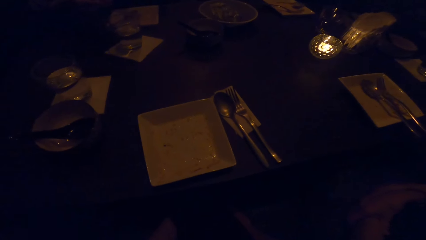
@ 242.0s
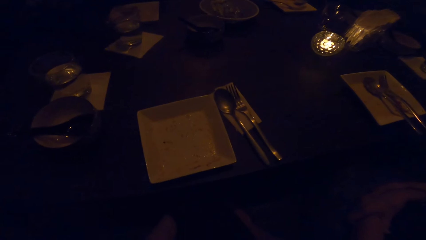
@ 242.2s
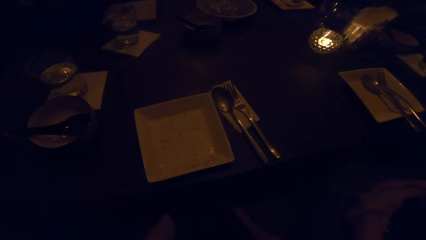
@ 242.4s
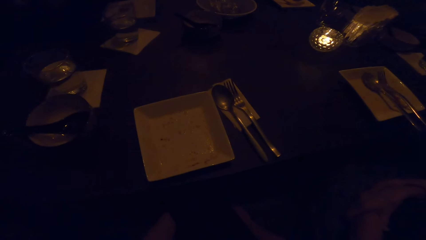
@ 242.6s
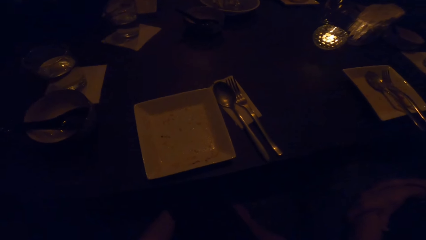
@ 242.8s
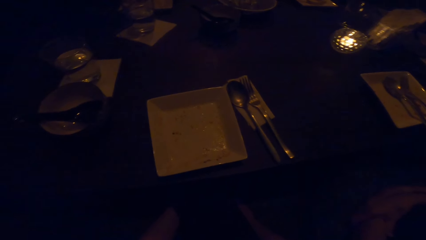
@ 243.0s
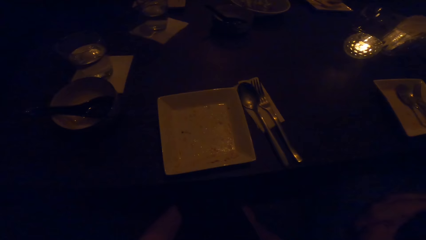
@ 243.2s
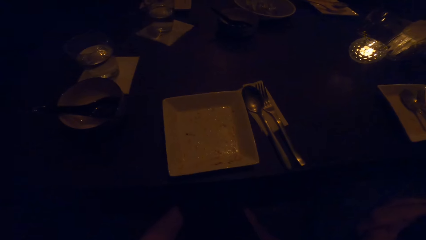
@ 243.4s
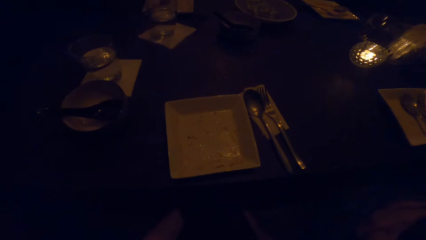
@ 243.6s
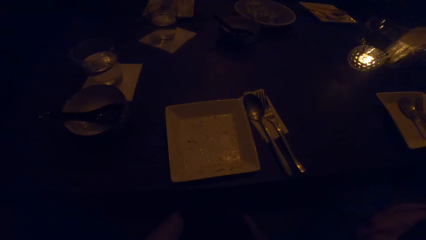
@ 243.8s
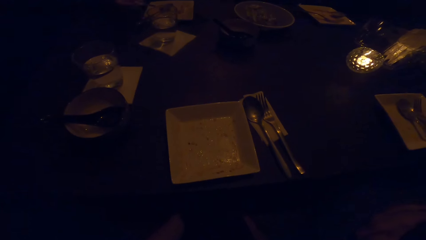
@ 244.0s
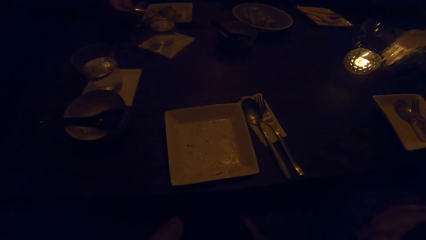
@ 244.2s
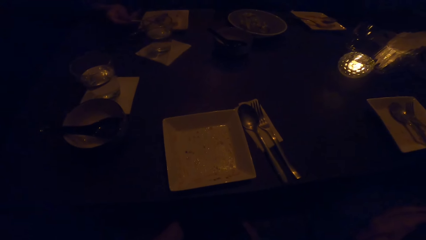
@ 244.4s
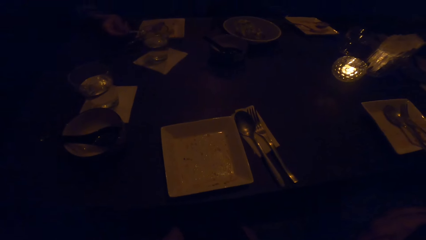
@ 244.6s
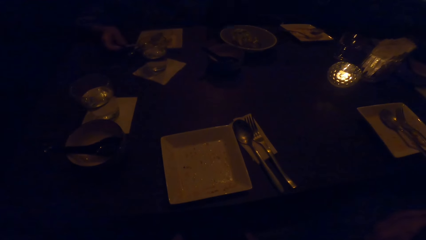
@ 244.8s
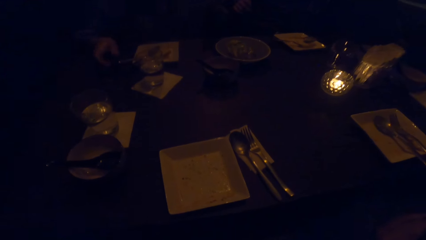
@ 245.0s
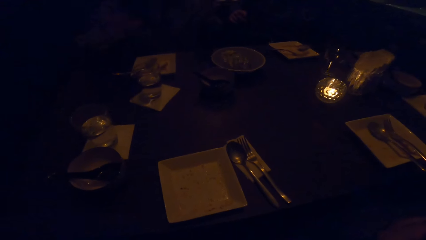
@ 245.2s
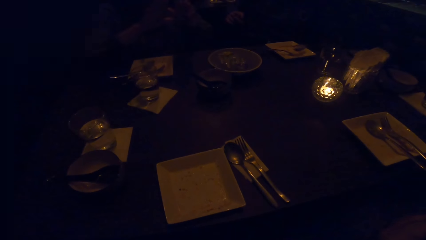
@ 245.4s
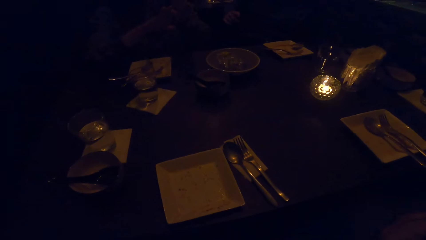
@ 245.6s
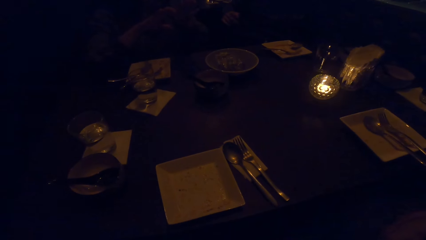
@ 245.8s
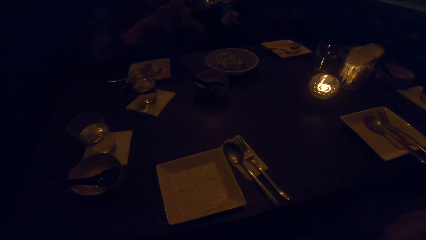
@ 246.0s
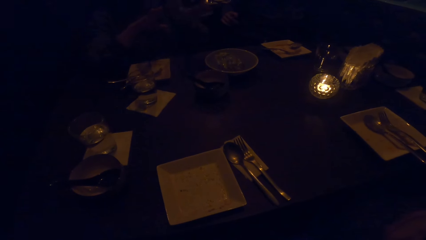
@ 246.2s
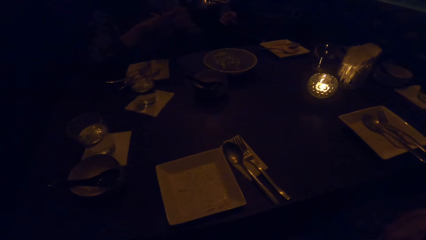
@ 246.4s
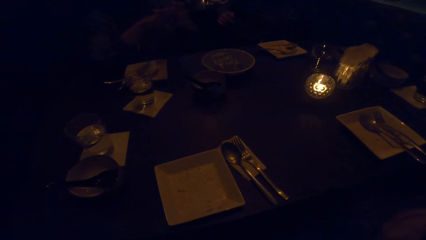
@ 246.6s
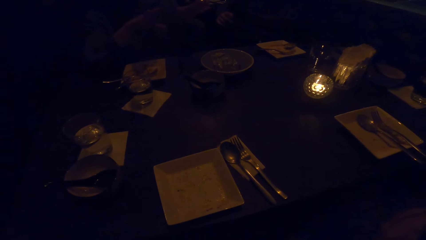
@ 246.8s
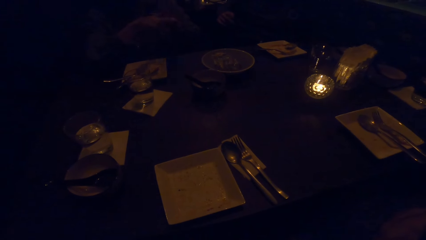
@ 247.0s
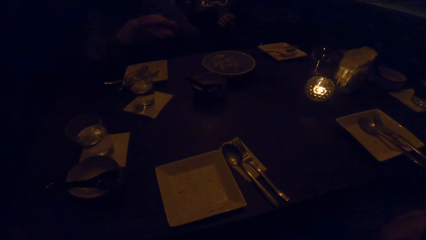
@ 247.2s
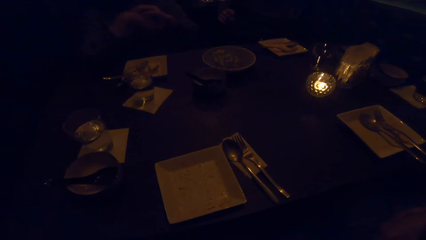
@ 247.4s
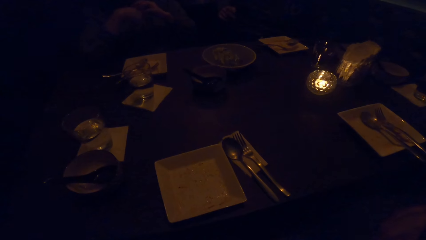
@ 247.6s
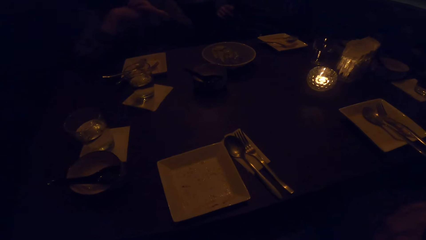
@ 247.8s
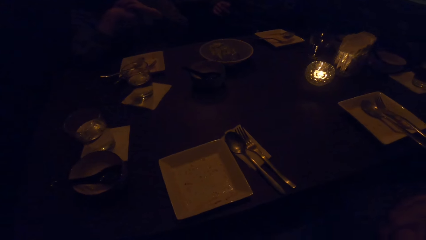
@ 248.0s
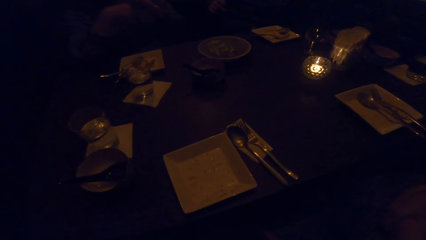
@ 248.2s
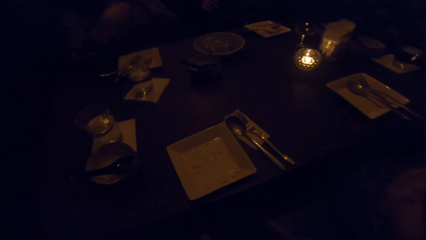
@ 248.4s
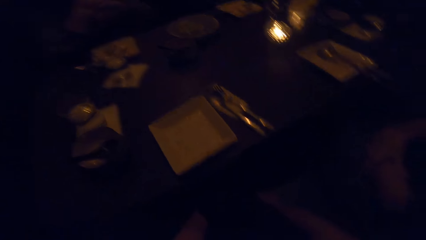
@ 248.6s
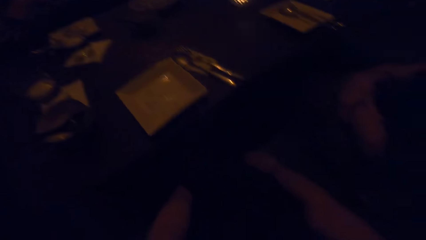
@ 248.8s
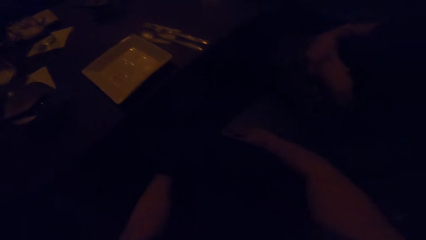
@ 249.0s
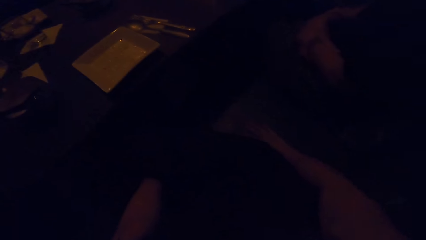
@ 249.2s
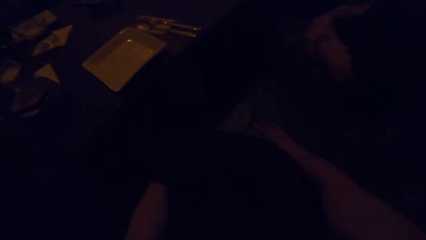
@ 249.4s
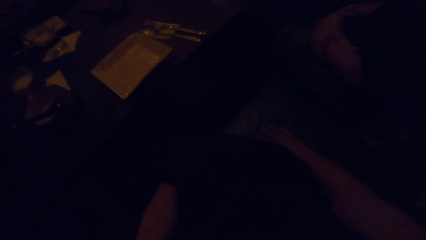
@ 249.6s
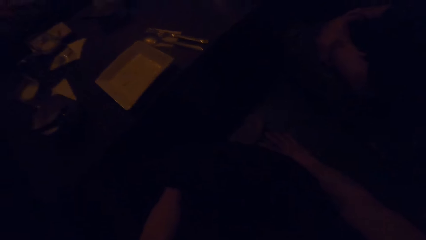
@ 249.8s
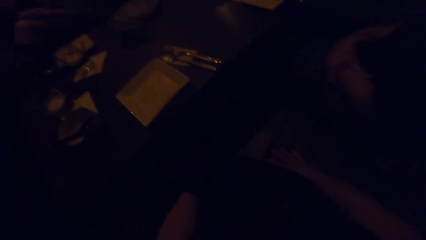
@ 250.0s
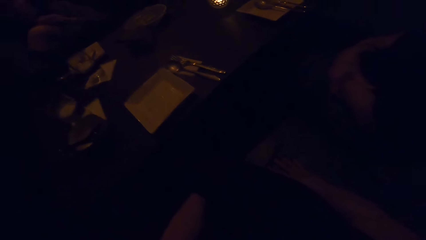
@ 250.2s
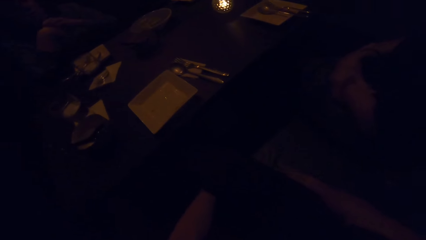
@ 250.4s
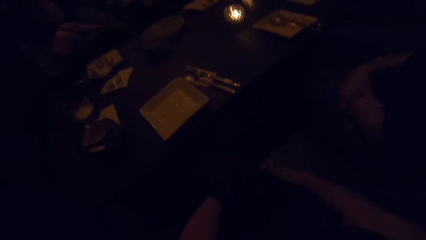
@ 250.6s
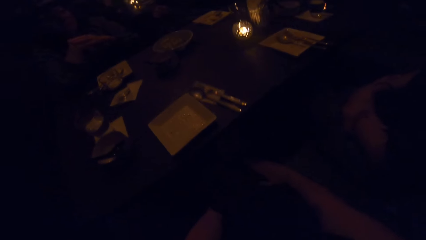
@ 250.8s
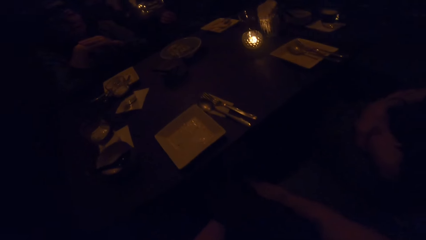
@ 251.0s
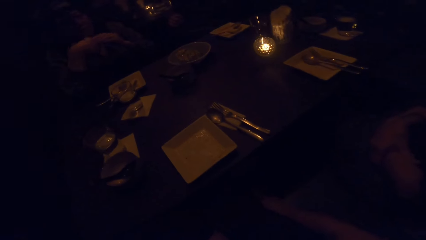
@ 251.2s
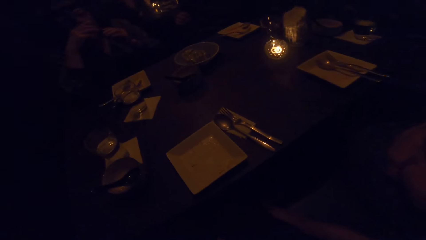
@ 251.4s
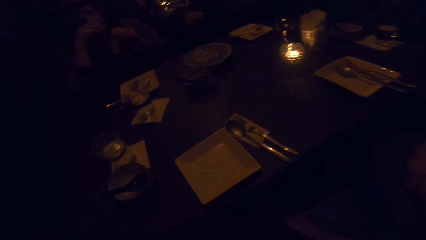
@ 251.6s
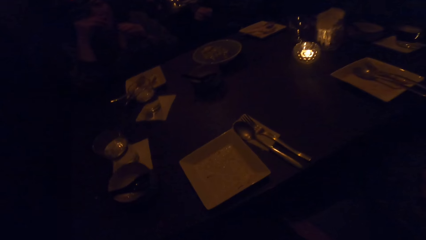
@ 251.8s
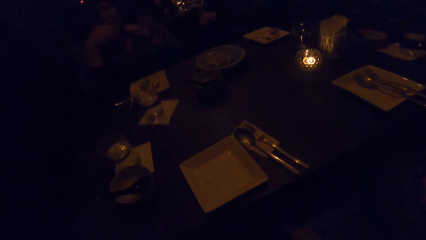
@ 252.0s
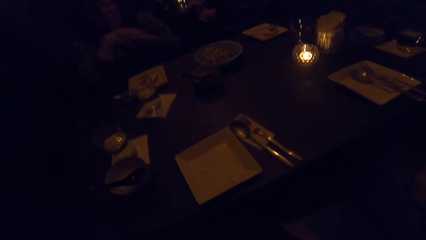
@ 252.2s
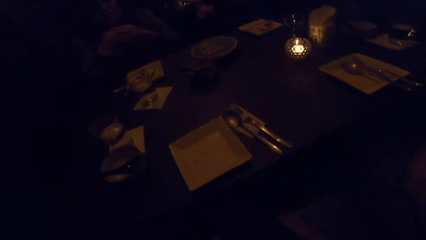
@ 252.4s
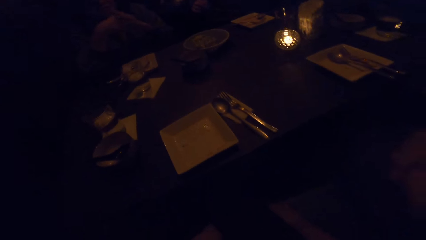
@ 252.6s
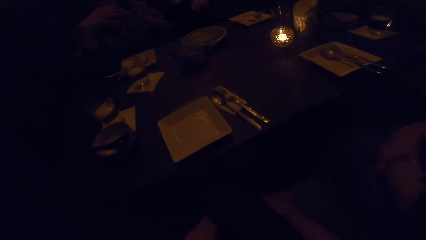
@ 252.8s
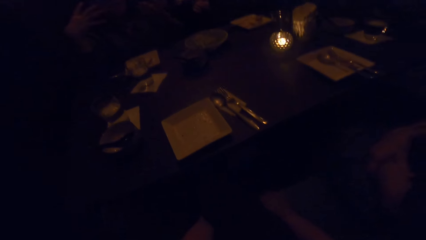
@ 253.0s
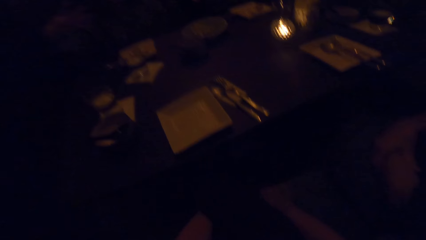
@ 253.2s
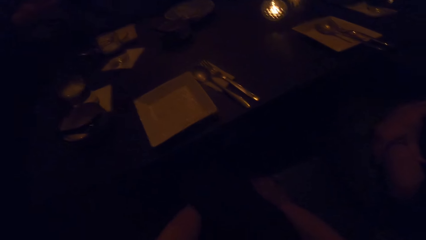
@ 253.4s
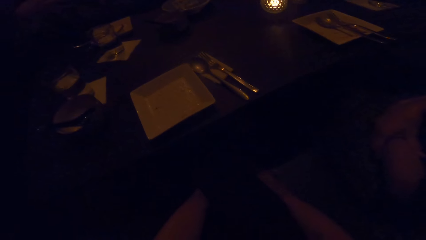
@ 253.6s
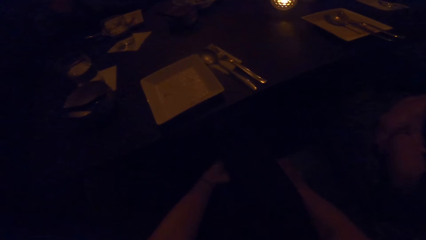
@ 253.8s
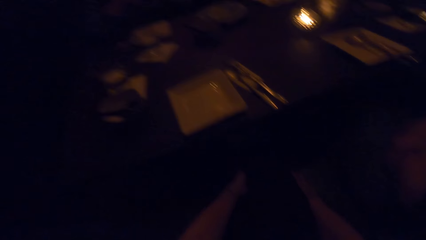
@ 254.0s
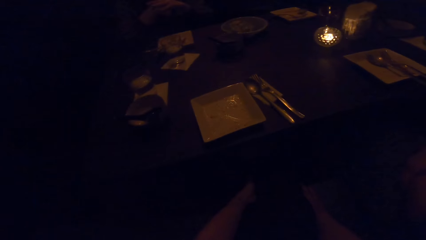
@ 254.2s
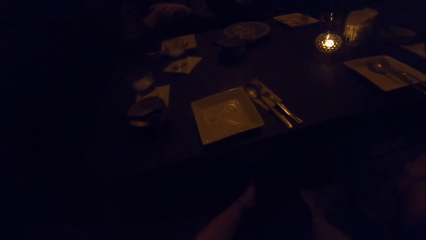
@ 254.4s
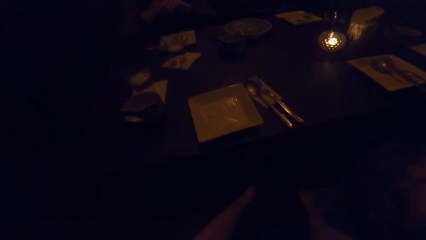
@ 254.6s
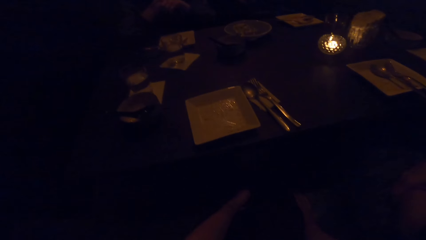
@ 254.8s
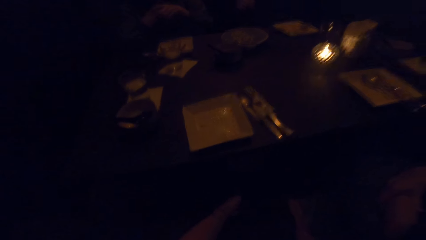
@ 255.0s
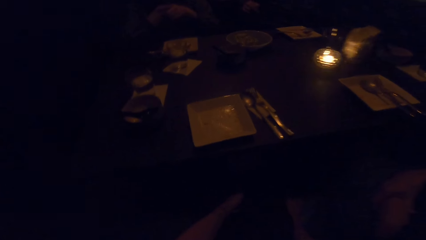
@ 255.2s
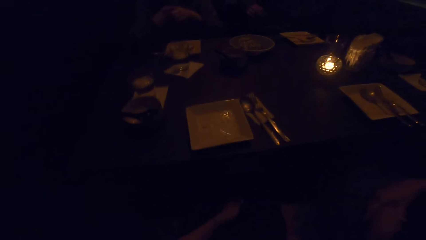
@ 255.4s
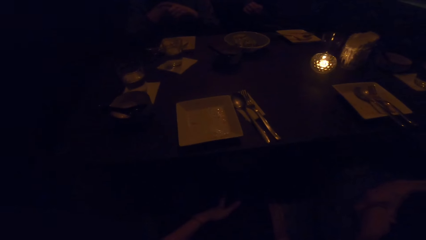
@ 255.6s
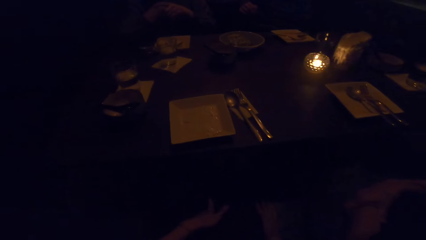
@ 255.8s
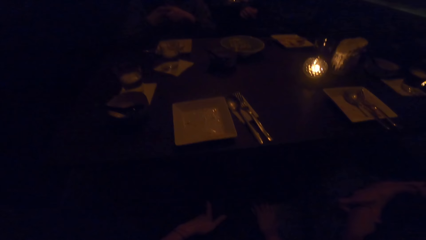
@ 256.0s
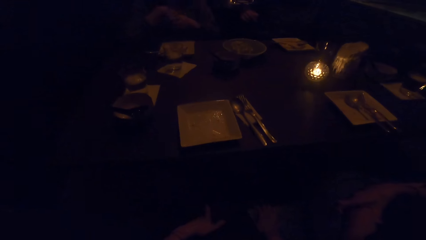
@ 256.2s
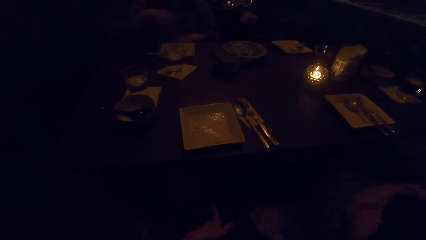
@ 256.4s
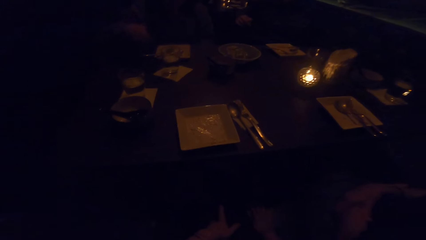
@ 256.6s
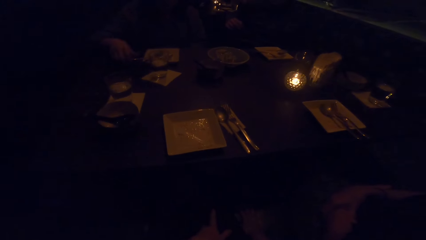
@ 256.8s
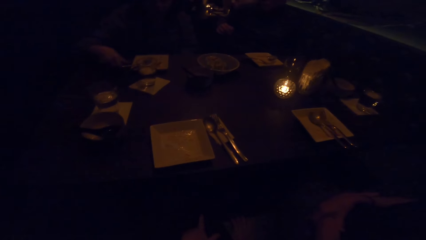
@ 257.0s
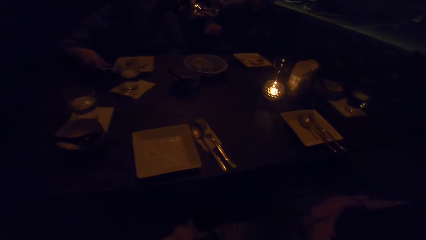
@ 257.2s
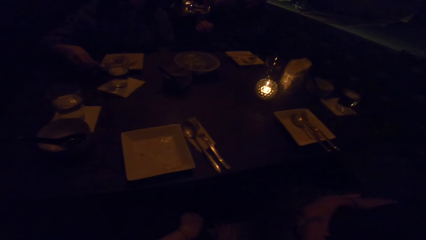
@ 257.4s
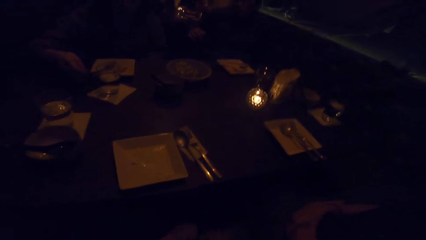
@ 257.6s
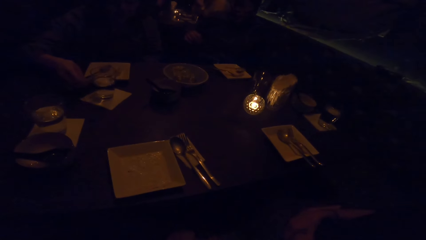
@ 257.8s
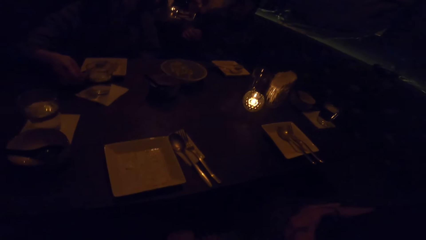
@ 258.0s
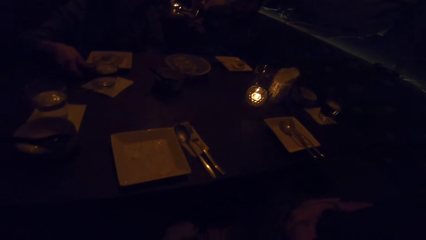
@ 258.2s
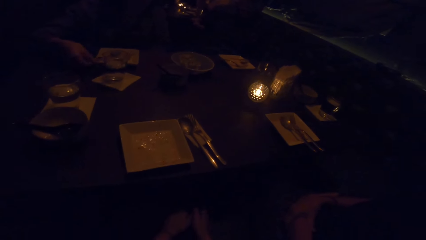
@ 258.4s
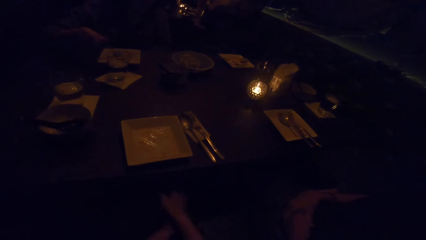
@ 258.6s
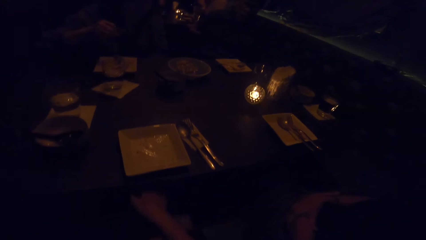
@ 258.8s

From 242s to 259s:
The woman drops the cutlery on the plate.
